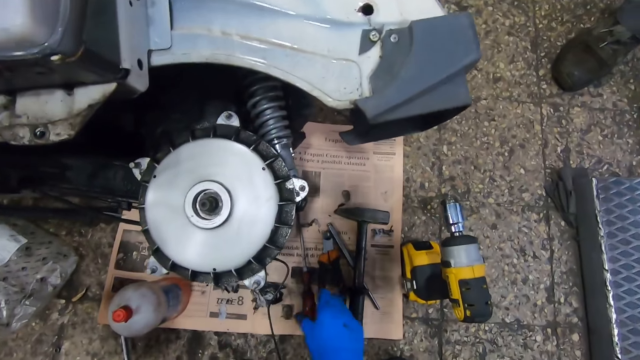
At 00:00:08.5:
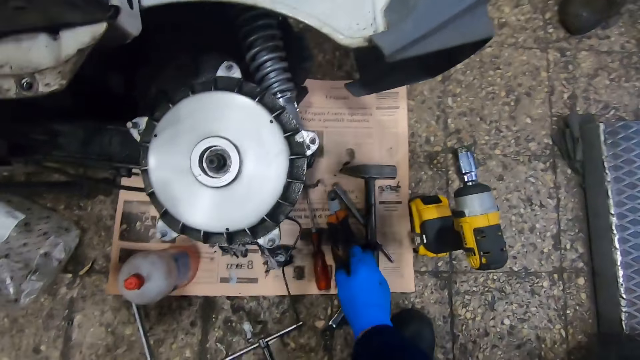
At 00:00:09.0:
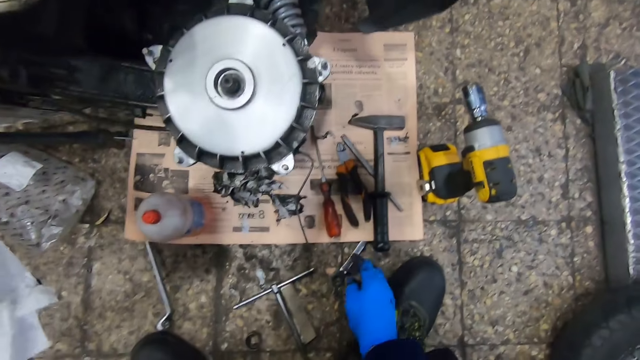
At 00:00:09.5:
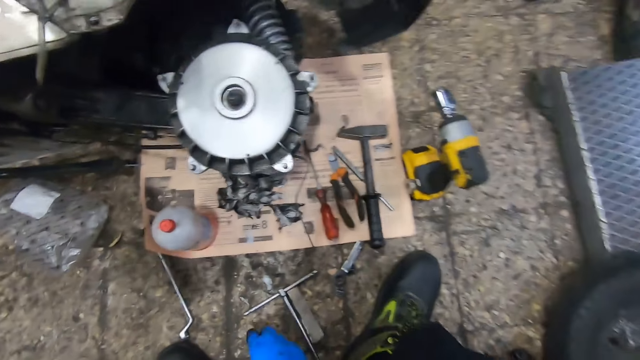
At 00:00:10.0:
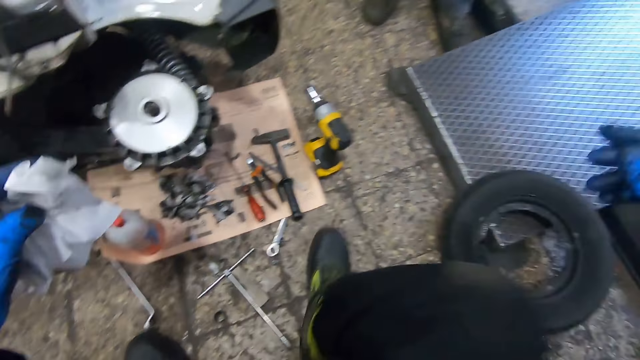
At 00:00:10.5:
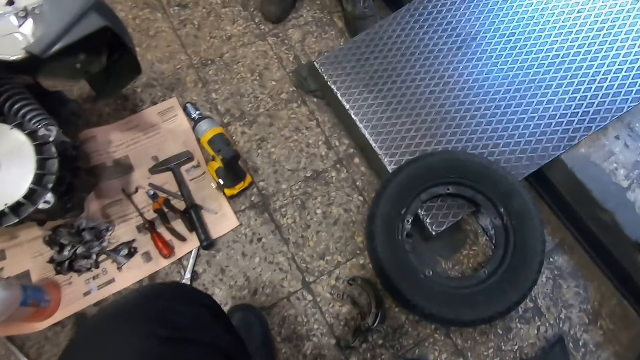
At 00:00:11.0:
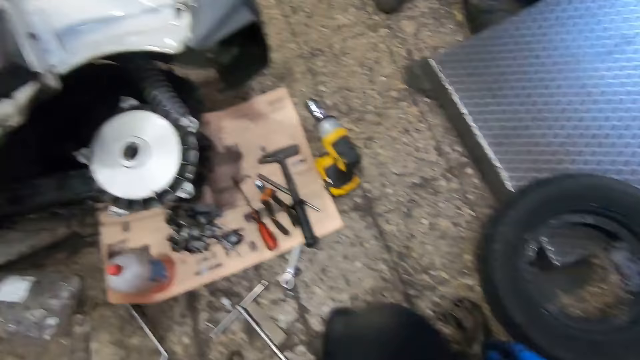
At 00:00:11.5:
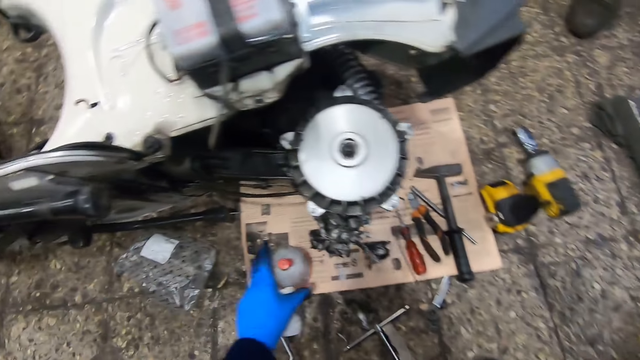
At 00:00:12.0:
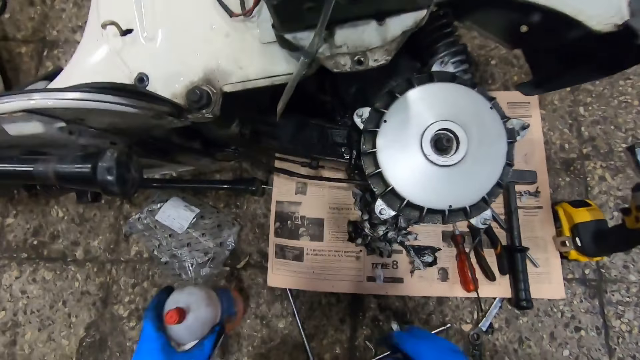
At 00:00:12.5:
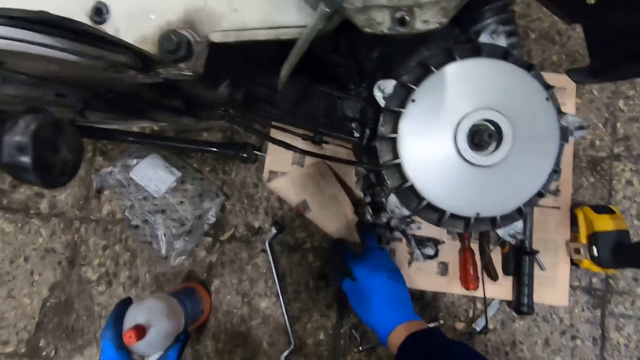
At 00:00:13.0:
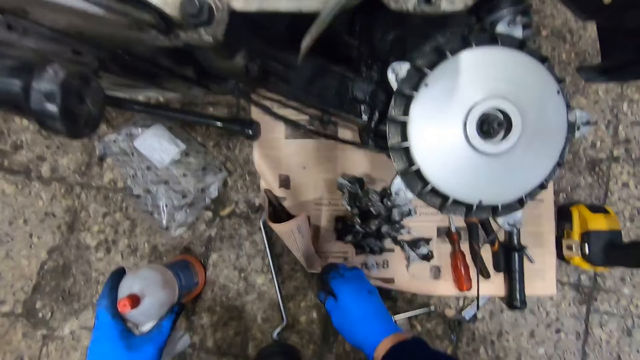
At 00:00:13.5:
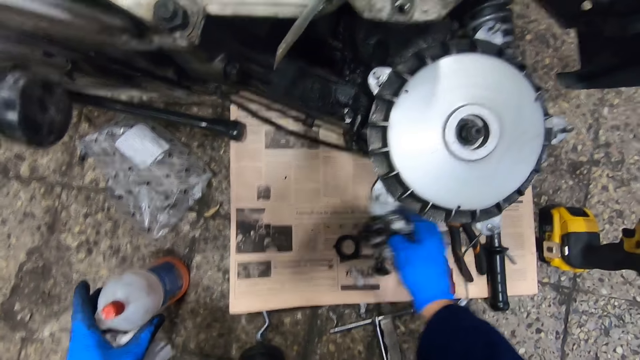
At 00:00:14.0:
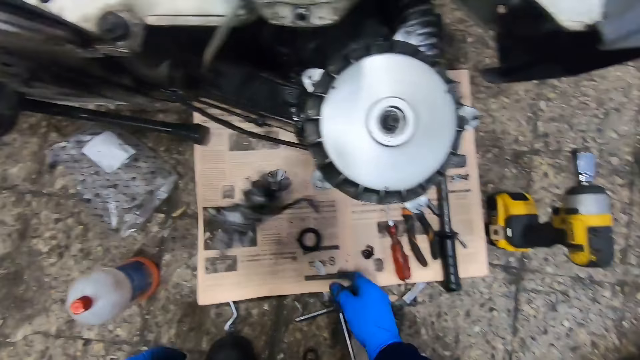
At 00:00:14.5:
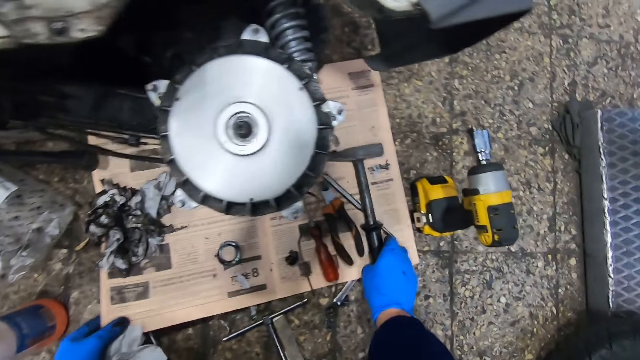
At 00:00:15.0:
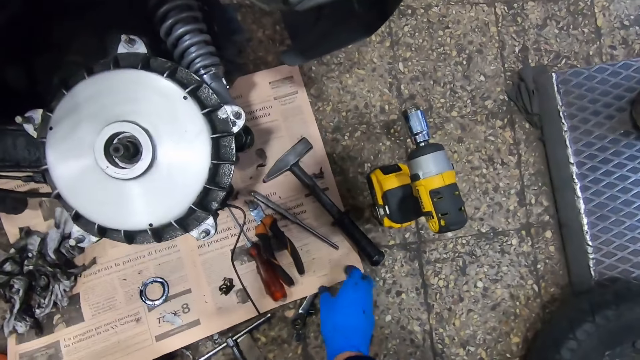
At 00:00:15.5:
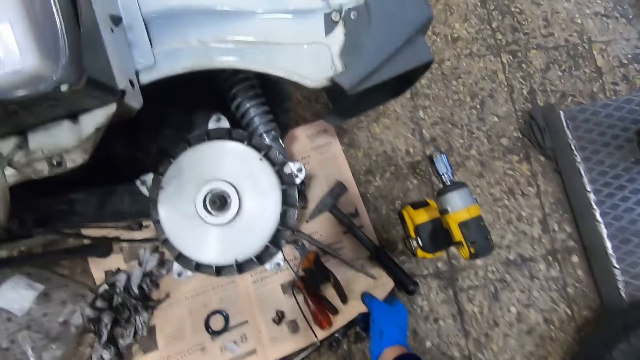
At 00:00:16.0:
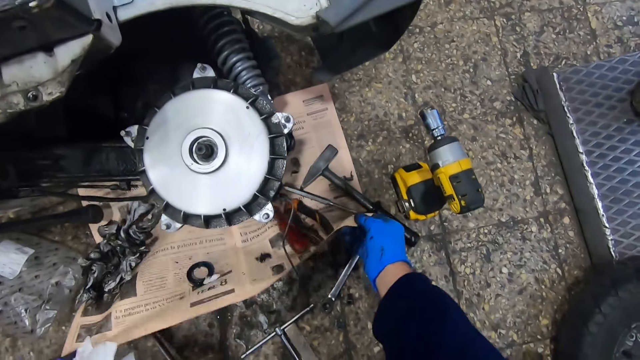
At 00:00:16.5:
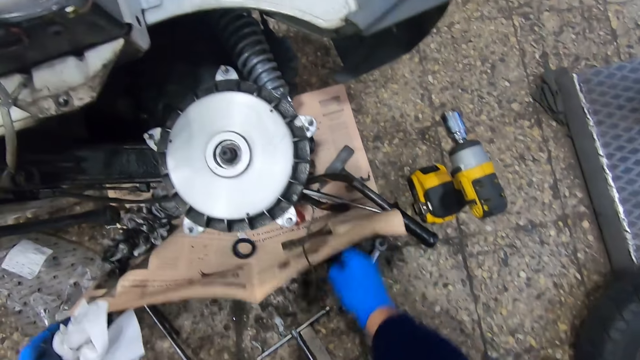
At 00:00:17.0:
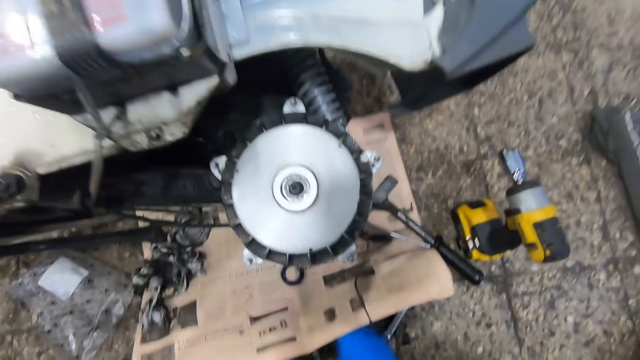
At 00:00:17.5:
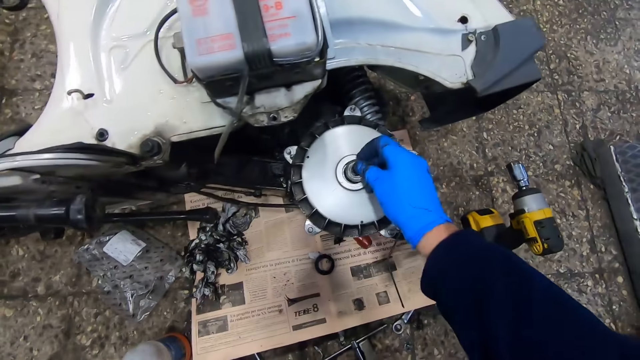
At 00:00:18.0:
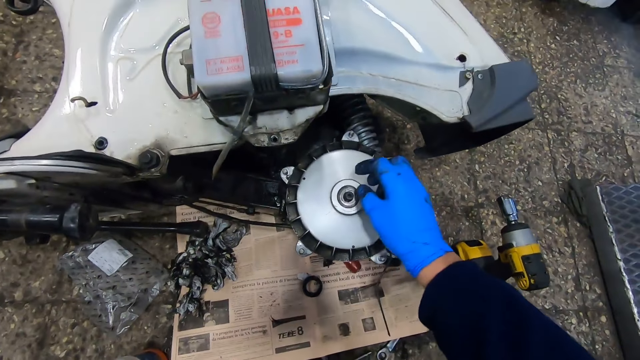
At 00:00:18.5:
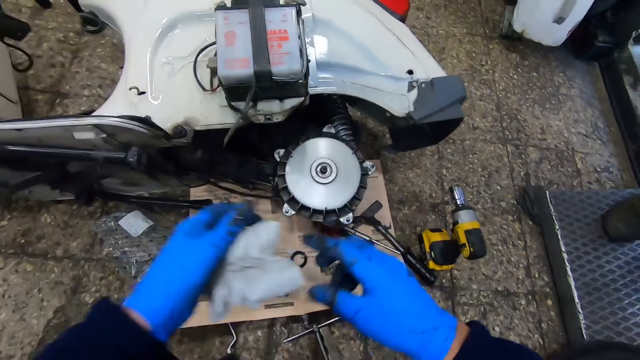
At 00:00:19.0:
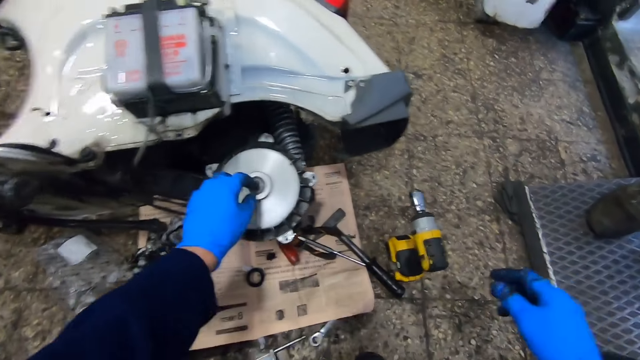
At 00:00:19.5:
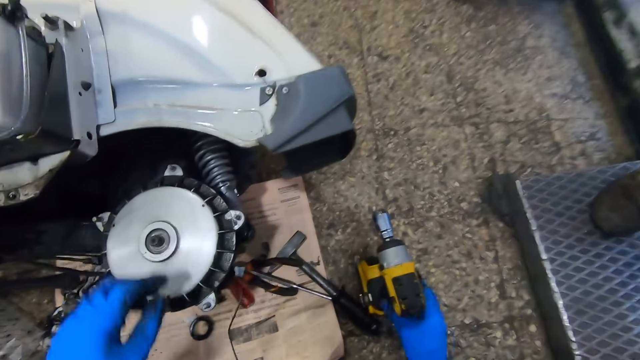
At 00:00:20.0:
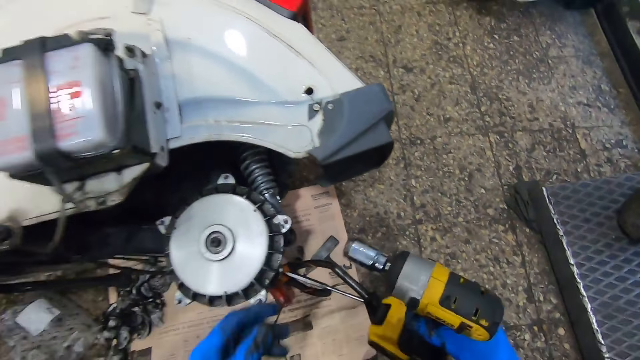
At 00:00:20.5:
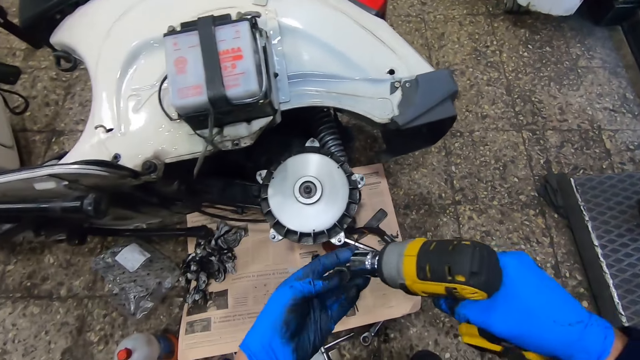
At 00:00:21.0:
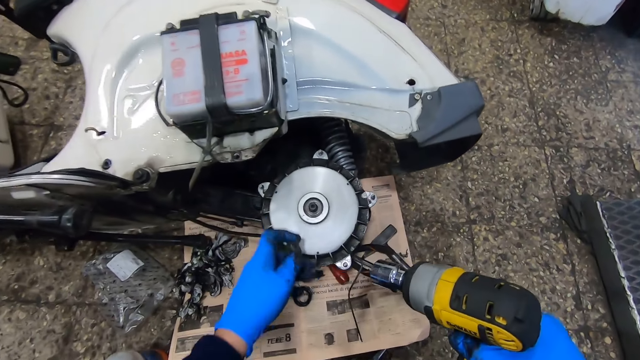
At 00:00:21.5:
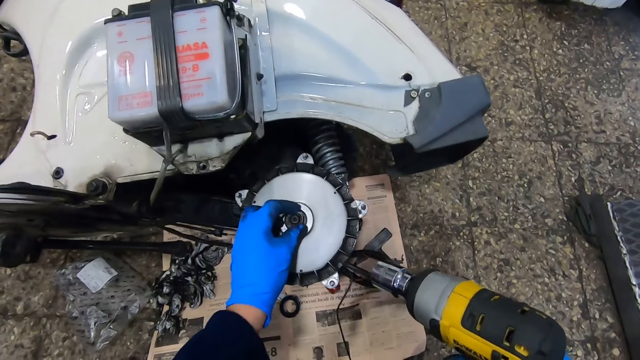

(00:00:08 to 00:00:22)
The camera wearer touches the tools. He moves a bottle of liquid on the ground with his left hand. He holds the bottle. He touches a paper or piece of paper. He raises the piece of paper on the ground with his right hand. He pulls the paper. He picks up the piece of cloth on the piece of paper with his right hand. He tosses the piece of cloth back on the piece of paper. He pushes a mallet aside. He raises the piece of paper with both hands. He picks up a nut from under the piece of paper with his right hand. He places the nut on the rotor with his right hand. He touches the wheel hub. He drops the second piece of cloth in his left hand to the ground. He picks up an impact wrench from the ground with his right hand. He removes a nut from the impact wrench with his left hand. He places the second nut on the rotor with his left hand.

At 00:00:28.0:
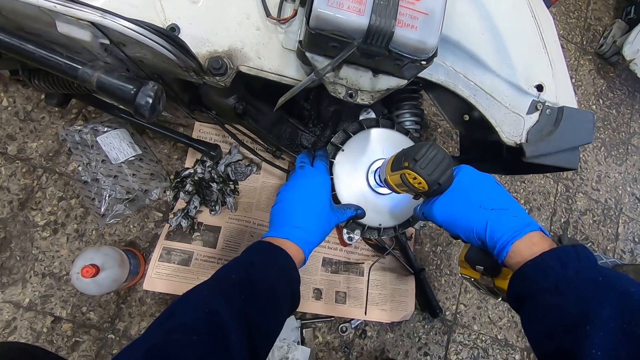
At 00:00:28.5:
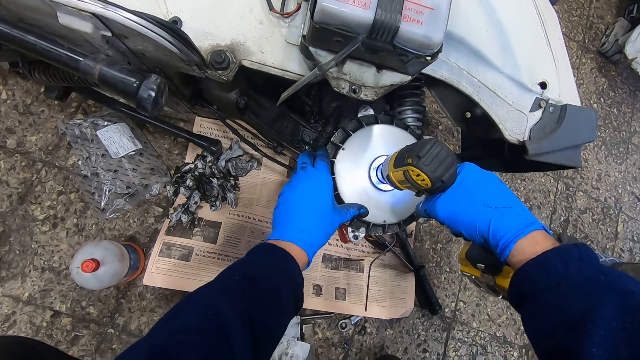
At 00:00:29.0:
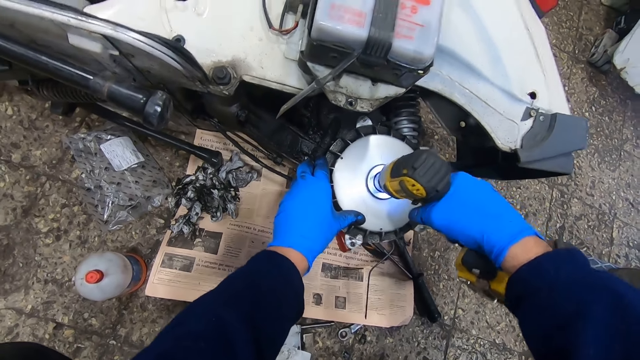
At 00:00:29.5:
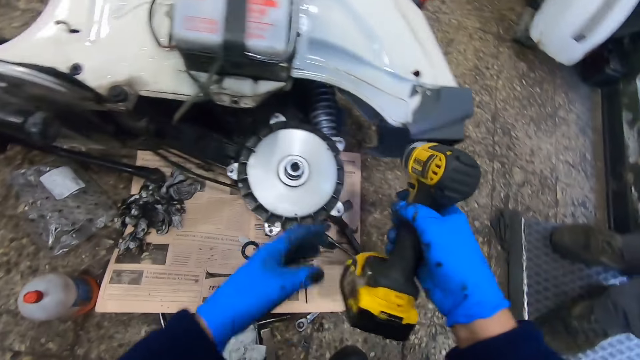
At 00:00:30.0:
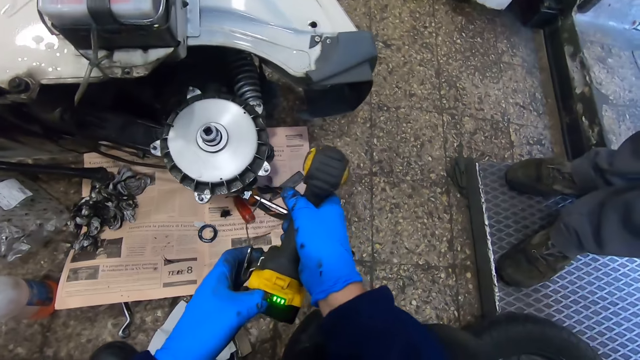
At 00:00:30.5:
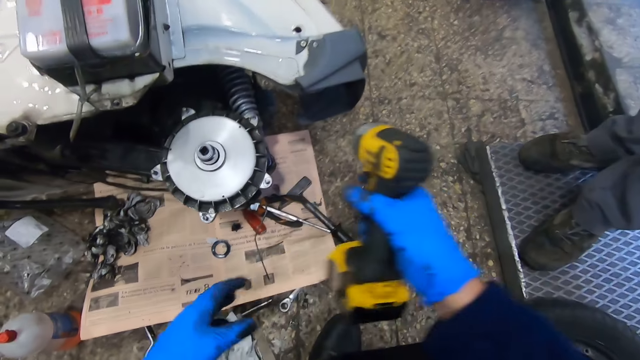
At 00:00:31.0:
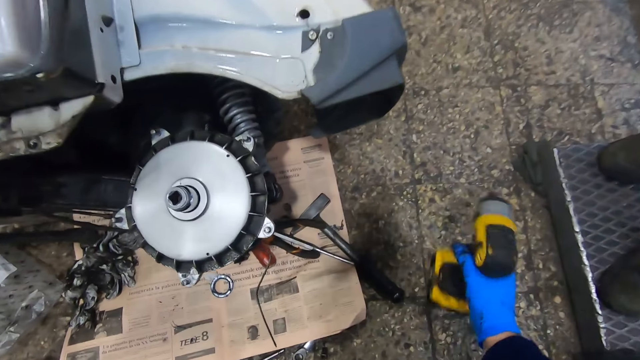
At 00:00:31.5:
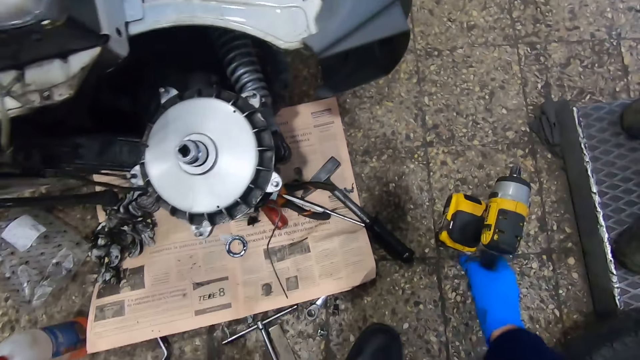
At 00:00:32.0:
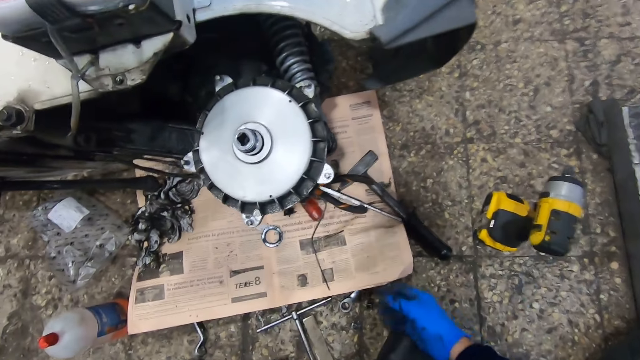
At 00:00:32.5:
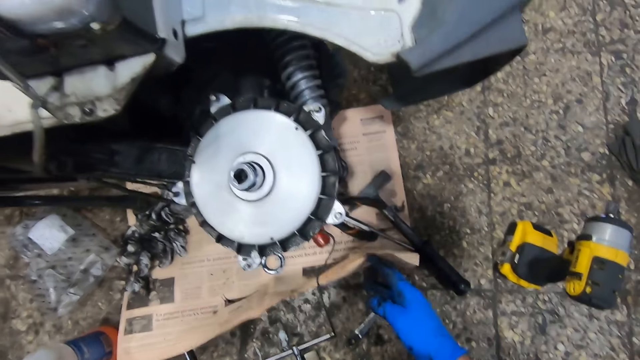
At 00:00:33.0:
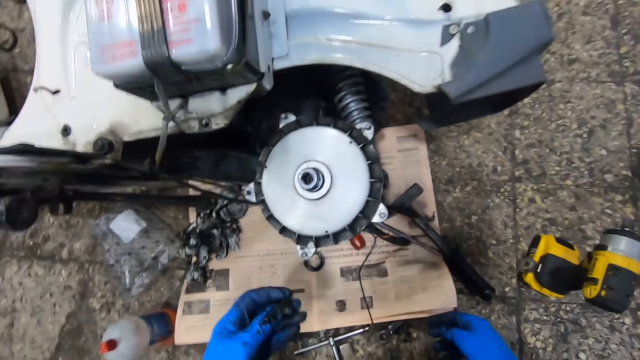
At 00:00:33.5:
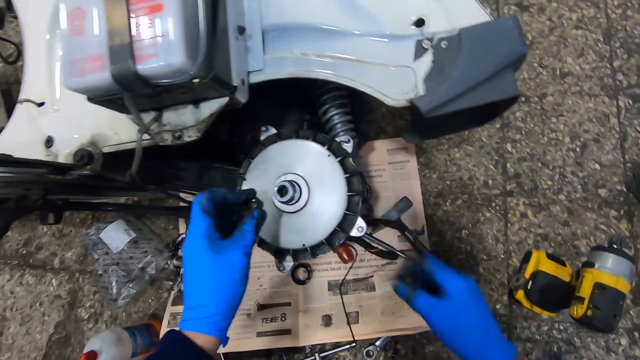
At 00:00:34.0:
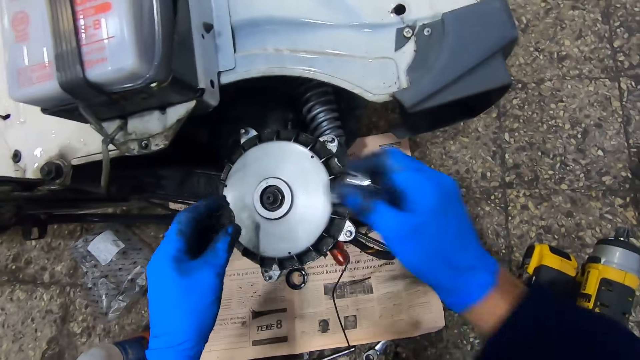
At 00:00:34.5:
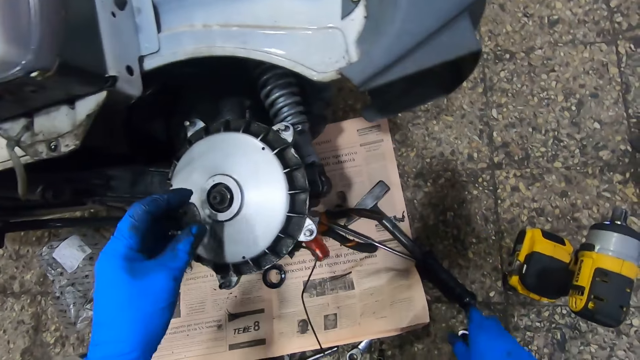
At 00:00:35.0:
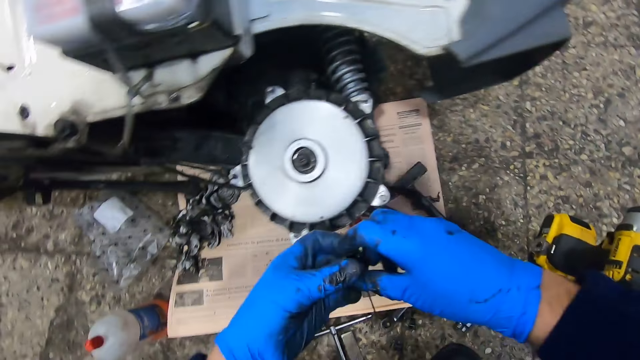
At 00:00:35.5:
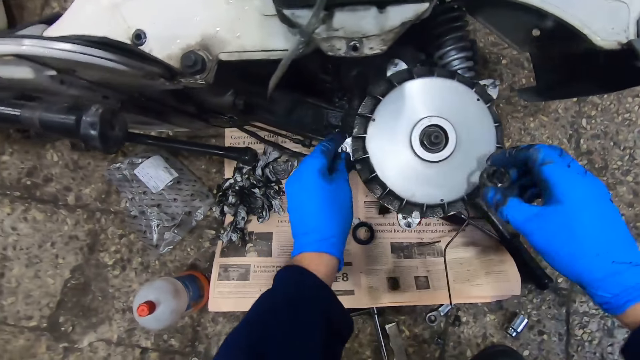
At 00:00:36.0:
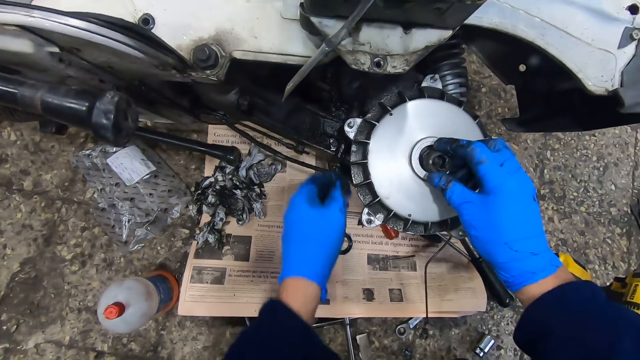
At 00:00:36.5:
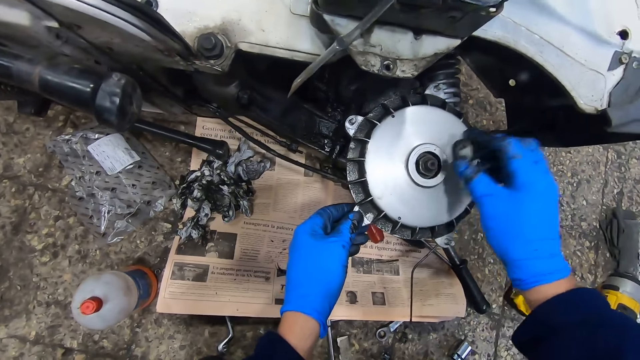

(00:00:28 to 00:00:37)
The camera wearer presses a button on the impact wrench with his left hand. He places the impact wrench on the ground with his right hand. He lifts the piece of paper with his right hand. He removes the bigger nut from the rotor with his right hand. He holds another nut with his left hand. He holds the nut with his right hand. He moves the rotor with his left hand.
